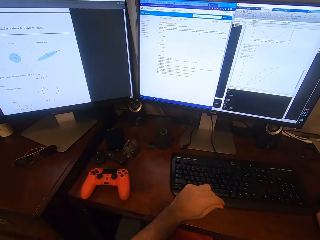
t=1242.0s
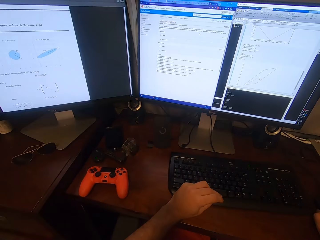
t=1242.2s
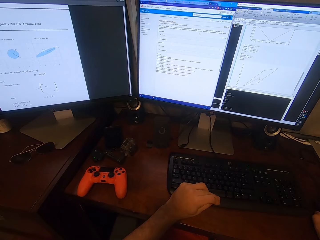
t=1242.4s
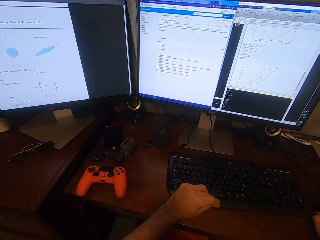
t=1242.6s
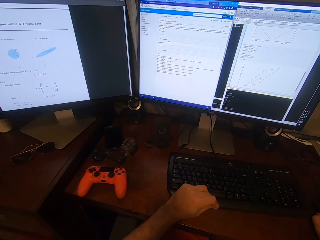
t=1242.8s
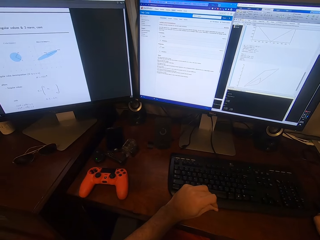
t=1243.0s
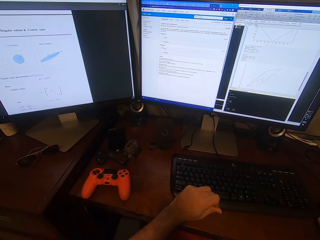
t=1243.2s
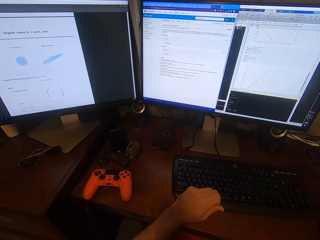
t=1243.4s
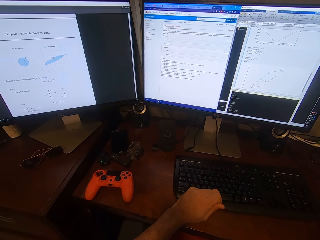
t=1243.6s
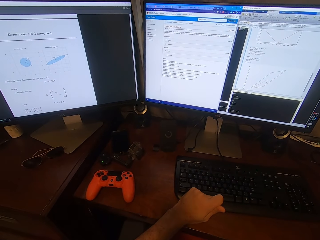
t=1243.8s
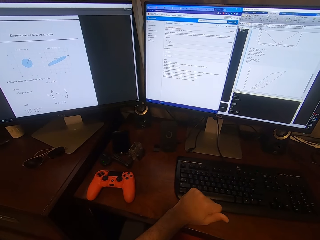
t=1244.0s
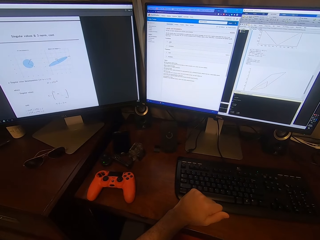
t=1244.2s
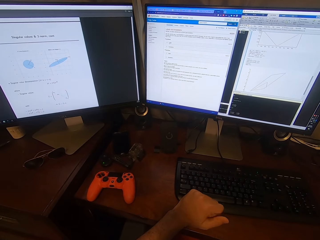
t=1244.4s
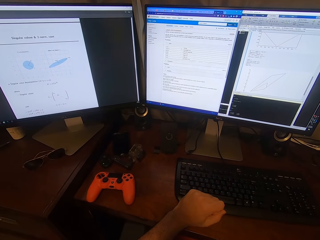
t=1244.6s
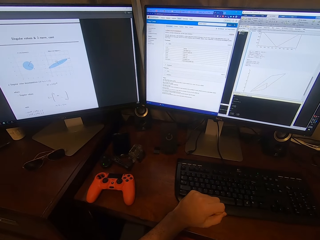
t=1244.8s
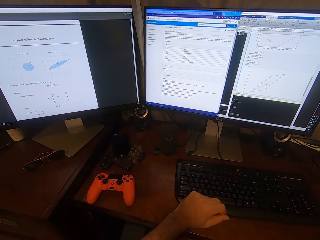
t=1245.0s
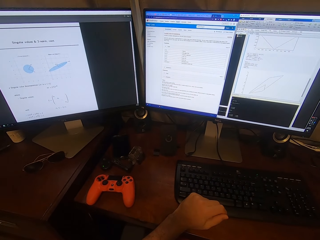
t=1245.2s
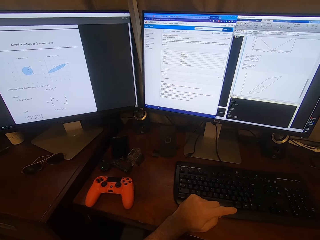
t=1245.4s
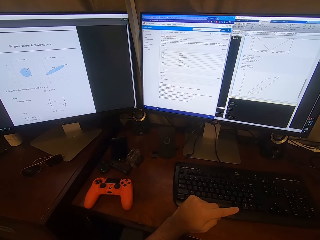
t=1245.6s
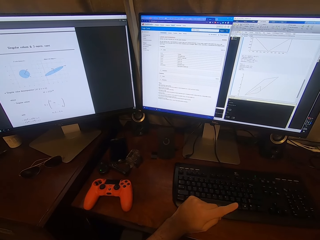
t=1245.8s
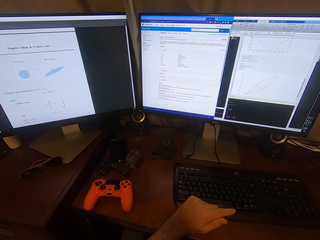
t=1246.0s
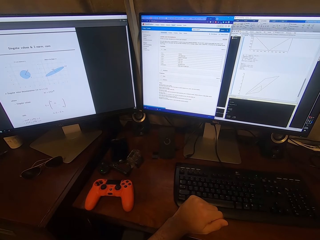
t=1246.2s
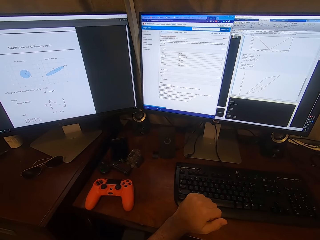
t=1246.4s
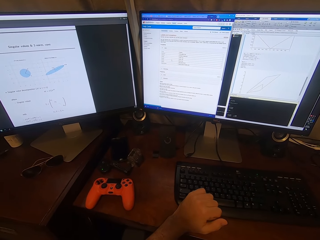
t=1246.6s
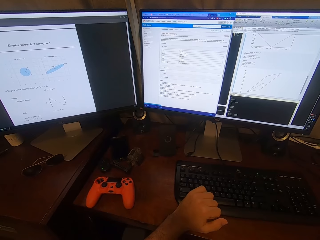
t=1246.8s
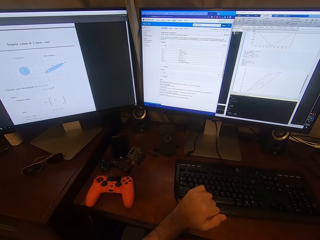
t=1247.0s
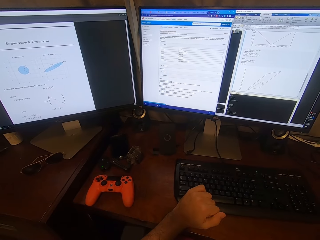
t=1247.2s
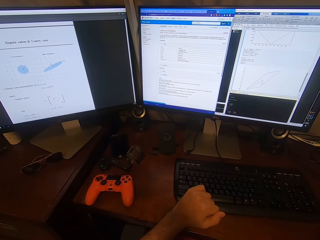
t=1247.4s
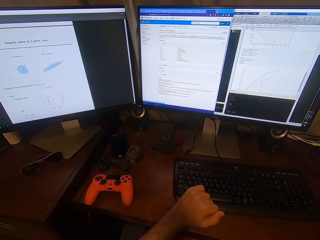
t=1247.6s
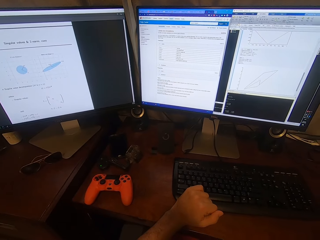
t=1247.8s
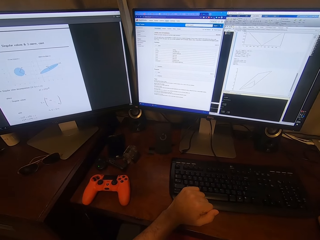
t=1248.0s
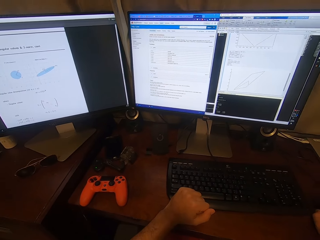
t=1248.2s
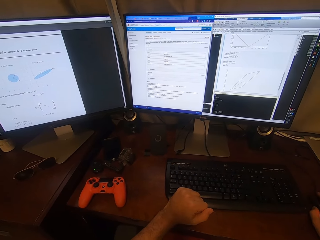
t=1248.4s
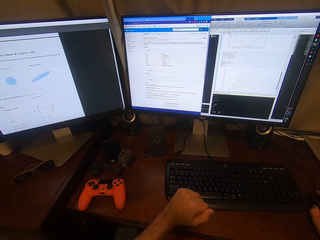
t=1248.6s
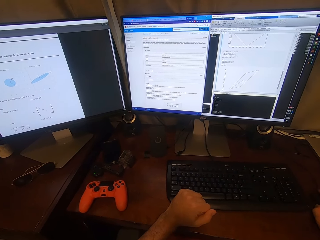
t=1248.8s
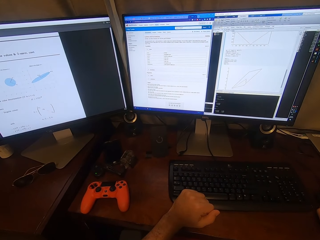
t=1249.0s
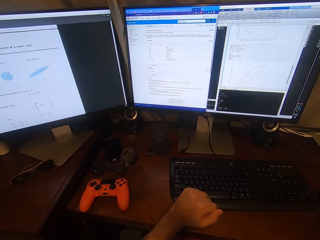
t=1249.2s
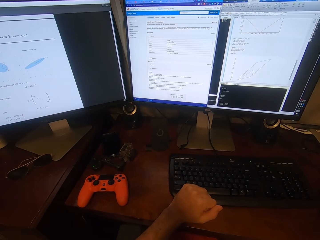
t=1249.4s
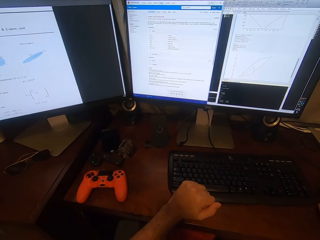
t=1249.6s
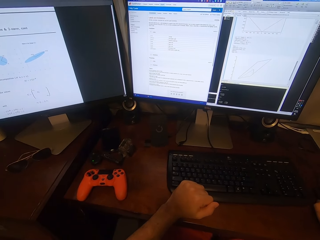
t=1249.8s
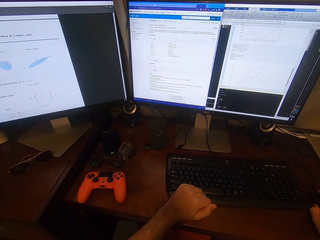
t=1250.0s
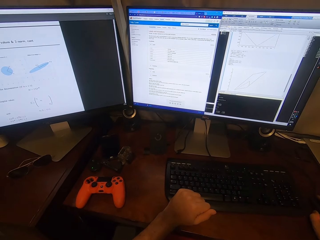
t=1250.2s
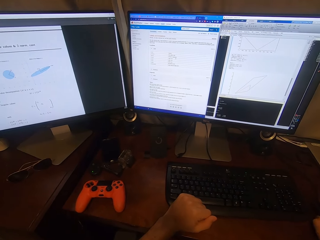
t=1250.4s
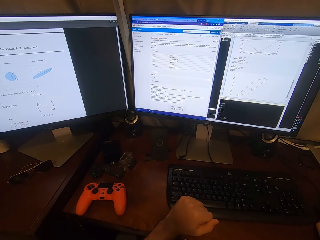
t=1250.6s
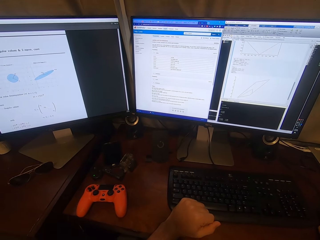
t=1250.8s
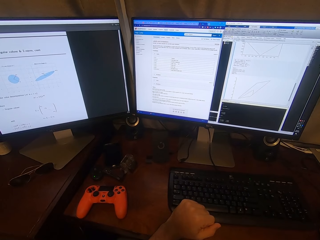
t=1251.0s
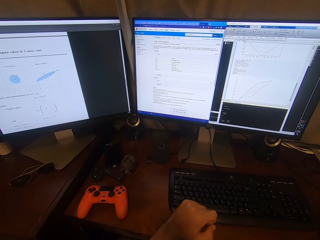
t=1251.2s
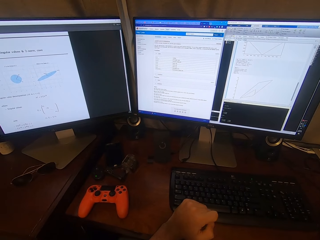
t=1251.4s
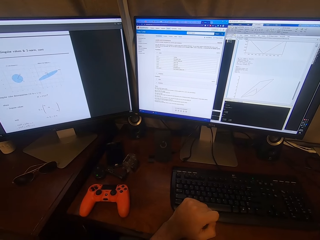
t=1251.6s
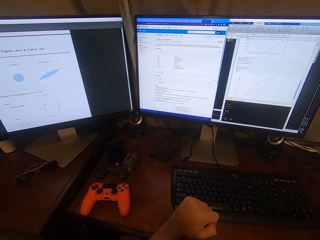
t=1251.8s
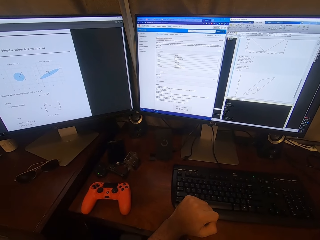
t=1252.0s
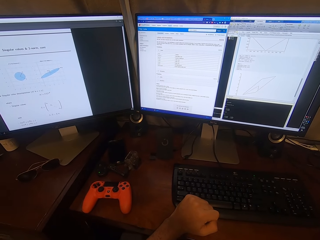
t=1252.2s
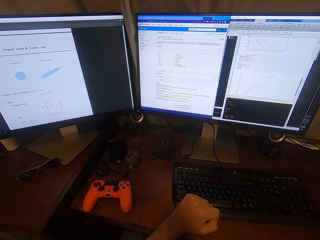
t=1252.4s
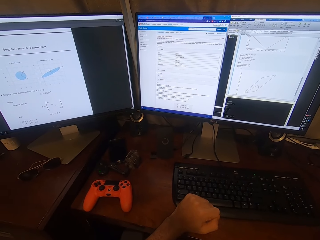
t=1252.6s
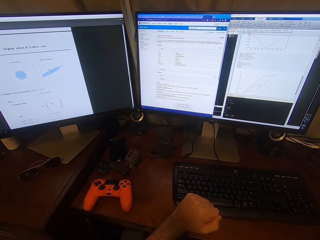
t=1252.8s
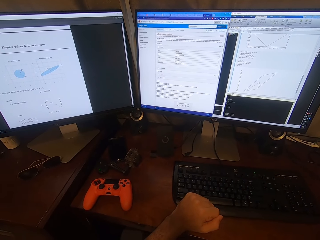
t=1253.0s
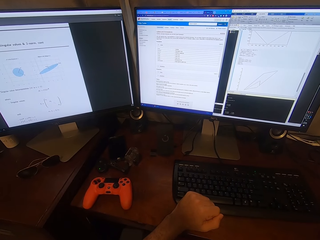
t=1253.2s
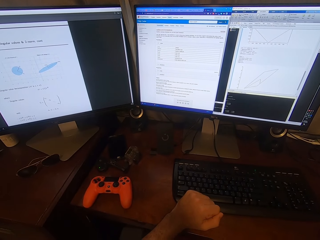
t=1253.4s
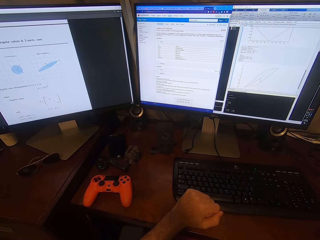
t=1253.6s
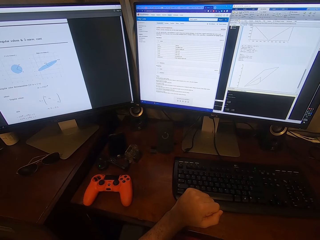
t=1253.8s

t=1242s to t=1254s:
The camera wearer stares at the computer. They look around.

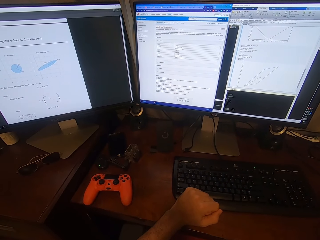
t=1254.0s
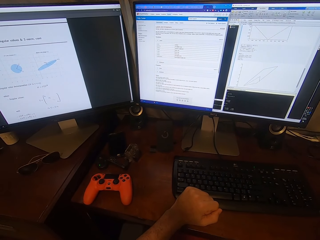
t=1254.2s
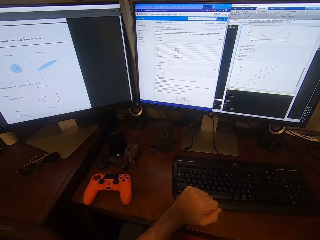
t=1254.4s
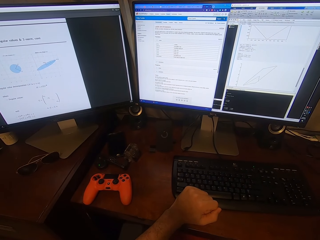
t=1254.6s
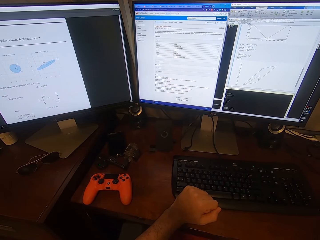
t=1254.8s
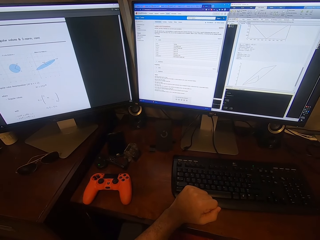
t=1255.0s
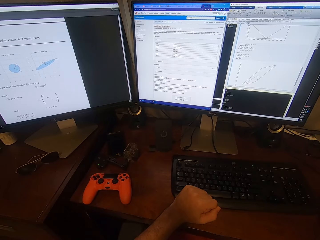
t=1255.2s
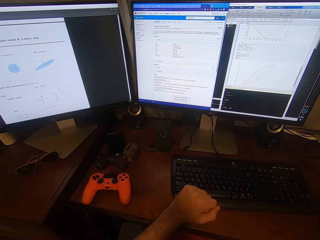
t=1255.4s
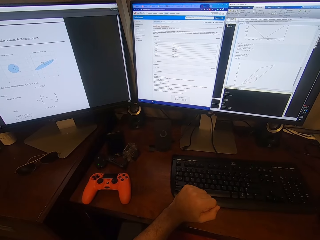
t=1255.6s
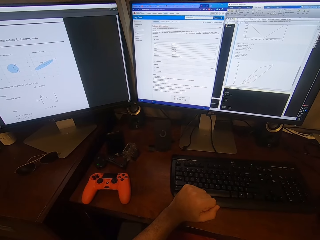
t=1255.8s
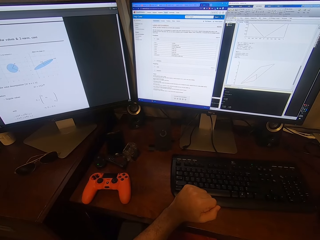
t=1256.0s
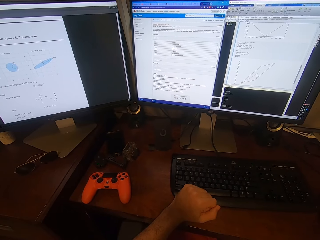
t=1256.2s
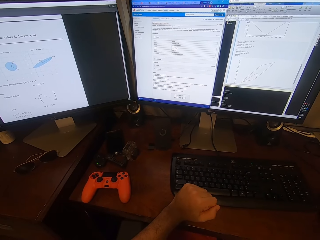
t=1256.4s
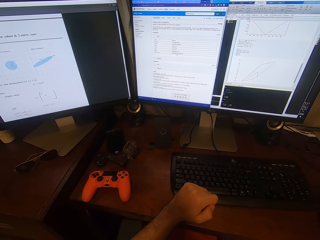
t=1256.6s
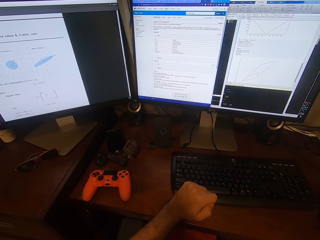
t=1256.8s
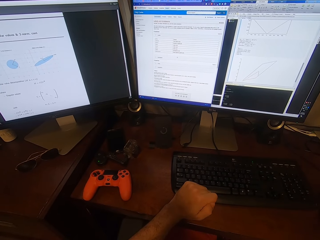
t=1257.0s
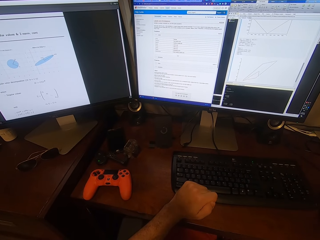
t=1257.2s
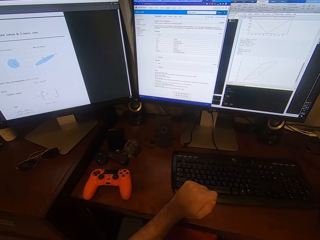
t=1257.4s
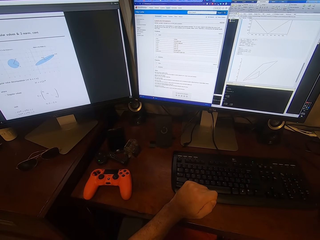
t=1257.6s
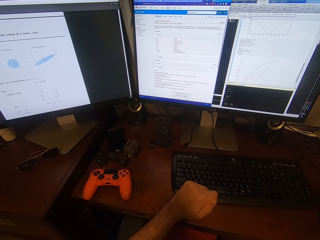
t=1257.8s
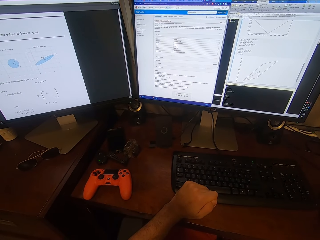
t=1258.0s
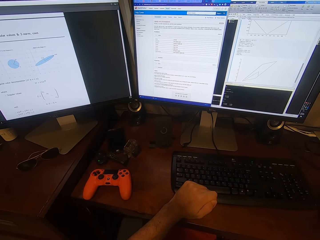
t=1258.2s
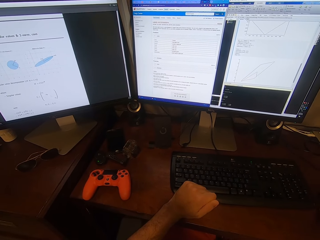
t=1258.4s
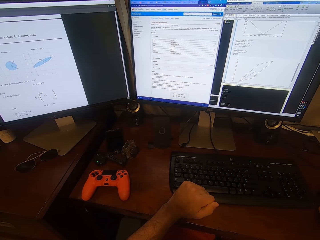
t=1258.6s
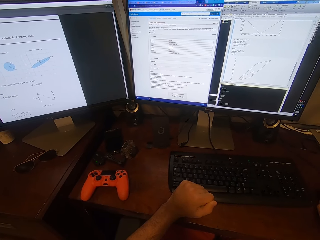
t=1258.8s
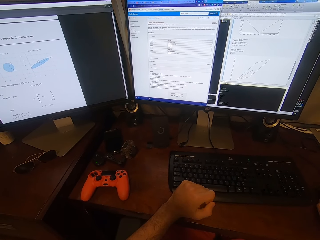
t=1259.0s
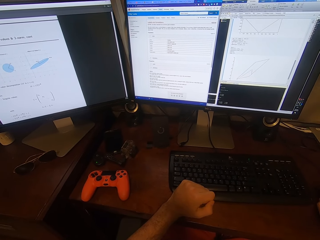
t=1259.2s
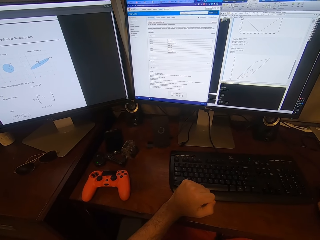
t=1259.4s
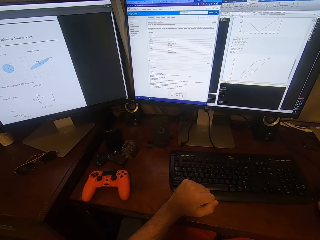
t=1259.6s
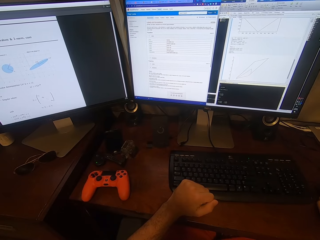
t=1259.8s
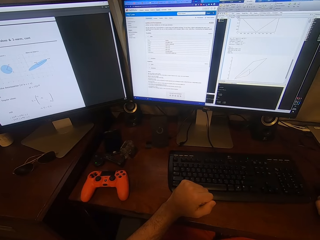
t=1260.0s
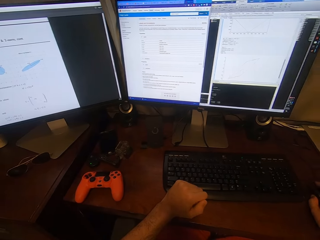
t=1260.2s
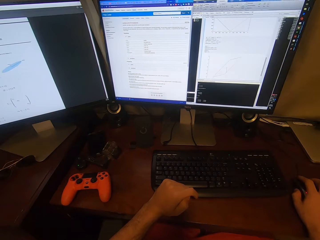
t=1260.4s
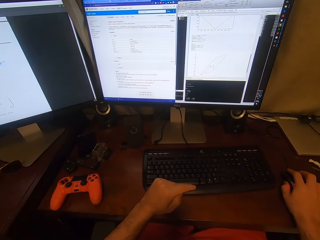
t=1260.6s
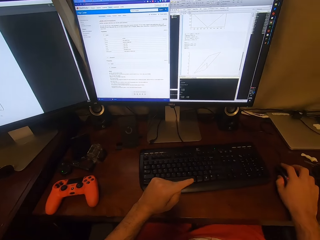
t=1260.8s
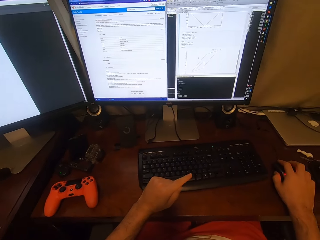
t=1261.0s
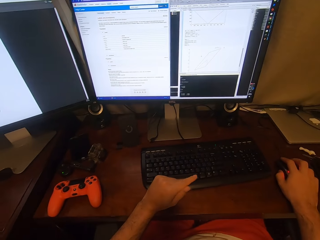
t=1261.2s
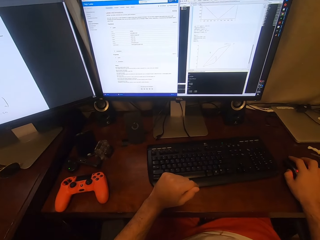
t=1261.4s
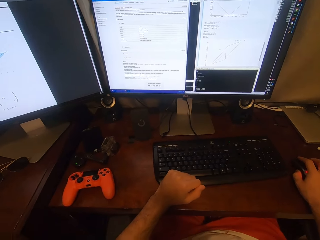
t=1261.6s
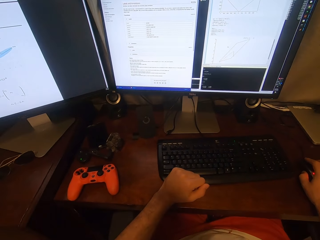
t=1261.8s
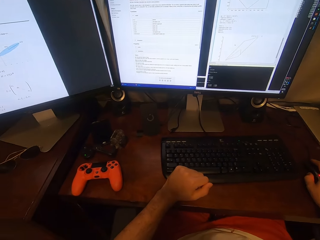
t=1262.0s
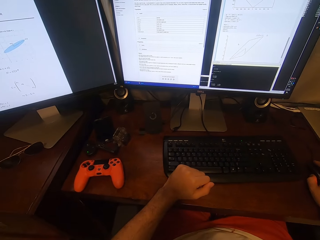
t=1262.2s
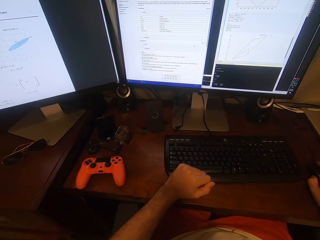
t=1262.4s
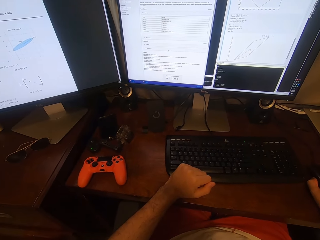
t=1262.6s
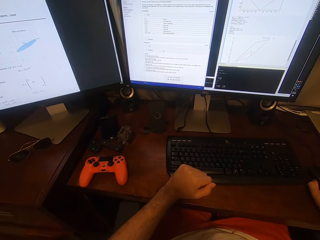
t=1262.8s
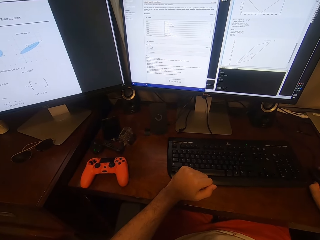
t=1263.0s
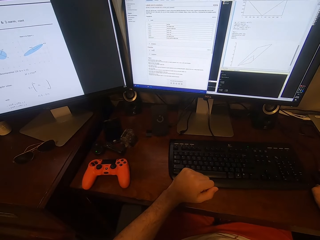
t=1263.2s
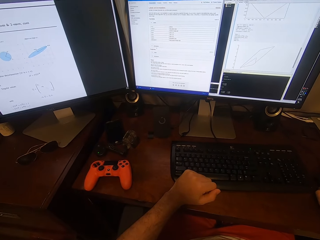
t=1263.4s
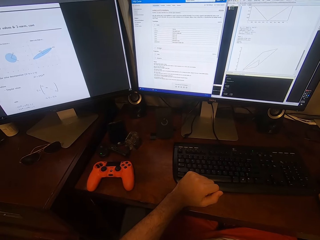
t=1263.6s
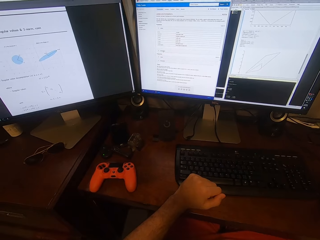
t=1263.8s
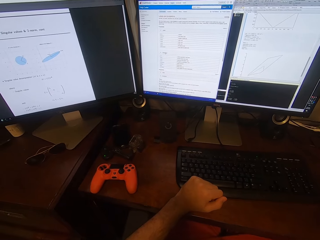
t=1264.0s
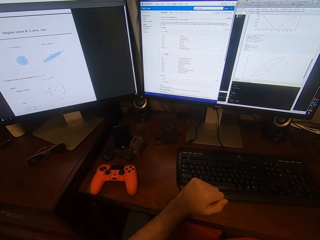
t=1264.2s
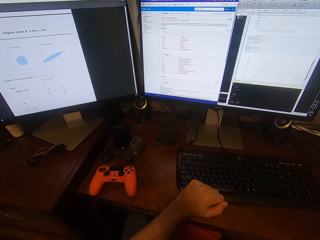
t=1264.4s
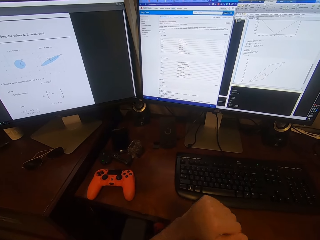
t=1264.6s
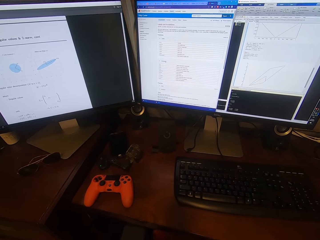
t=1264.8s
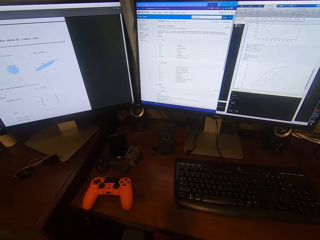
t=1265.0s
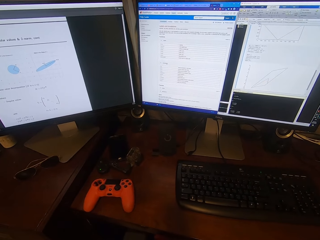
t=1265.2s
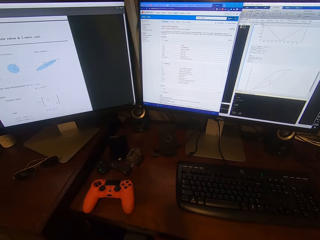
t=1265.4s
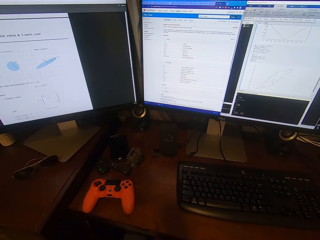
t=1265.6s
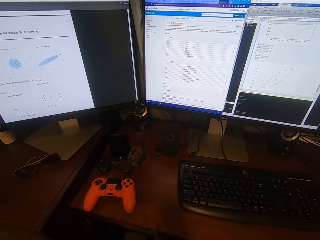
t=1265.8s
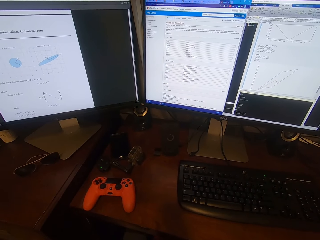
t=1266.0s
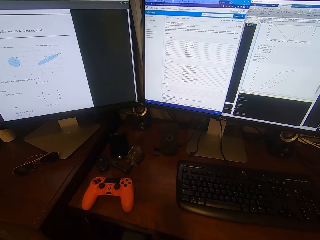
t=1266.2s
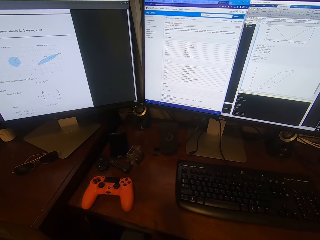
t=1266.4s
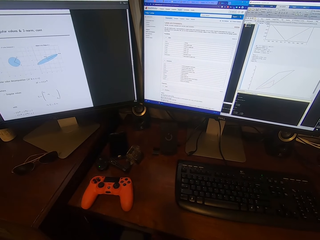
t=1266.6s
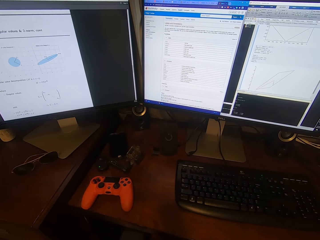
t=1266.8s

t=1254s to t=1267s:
The camera wearer rubs his fingers. He holds a remote control with the right hand. He stares at the computer. He clicks on the mouse.
